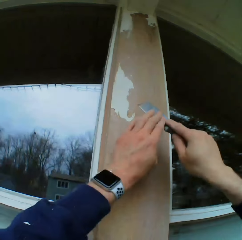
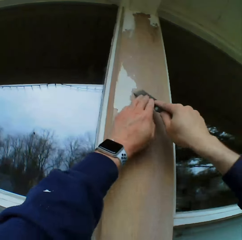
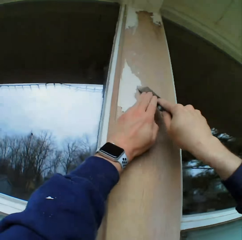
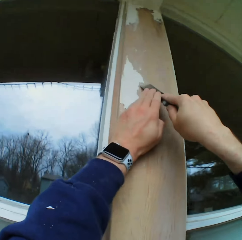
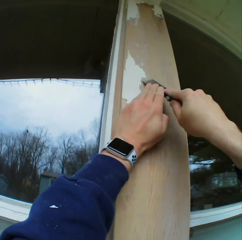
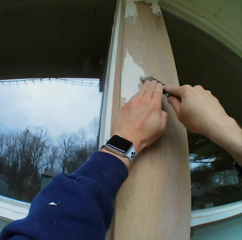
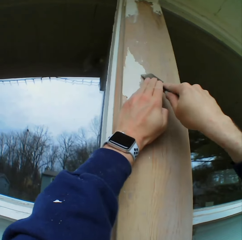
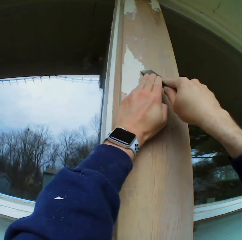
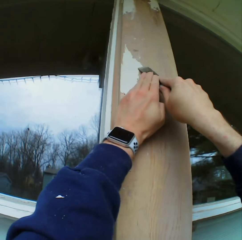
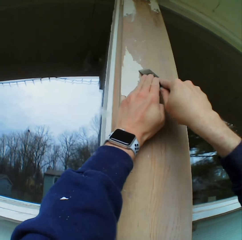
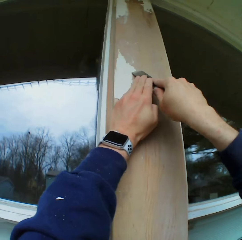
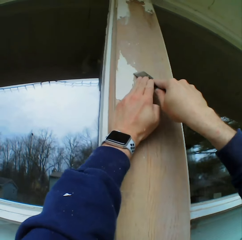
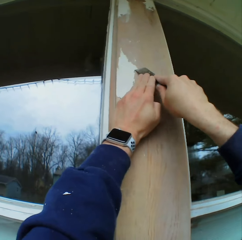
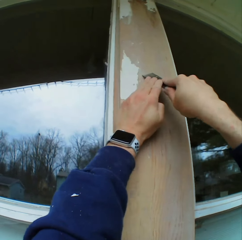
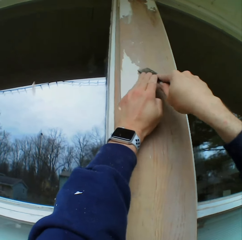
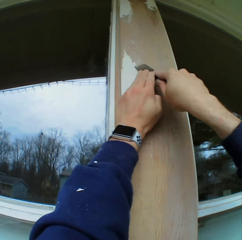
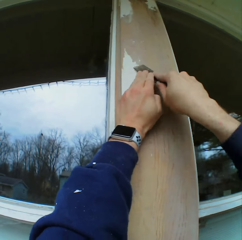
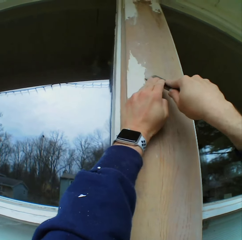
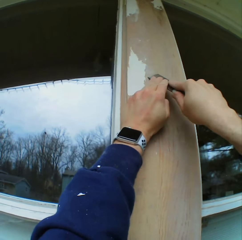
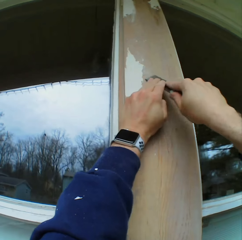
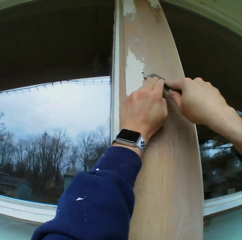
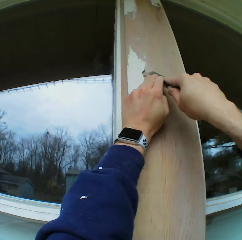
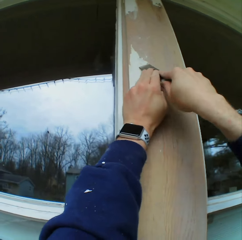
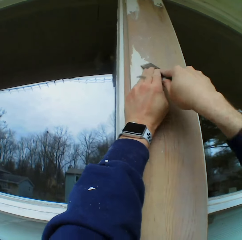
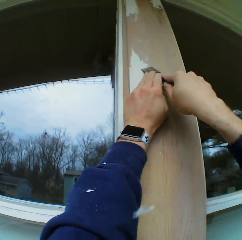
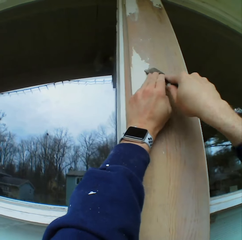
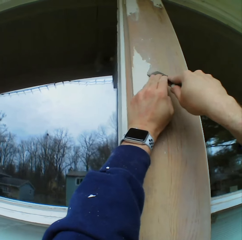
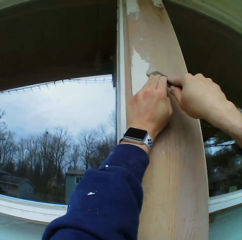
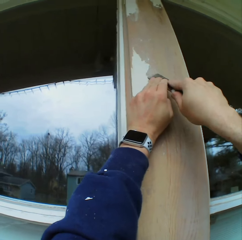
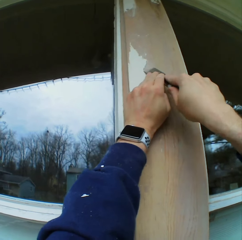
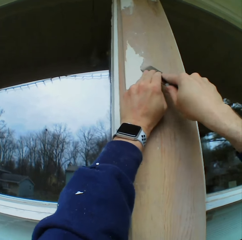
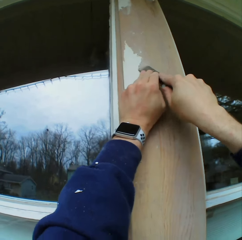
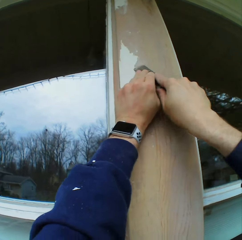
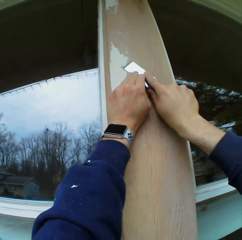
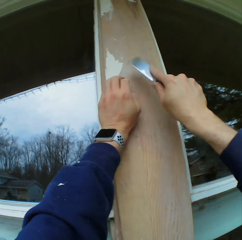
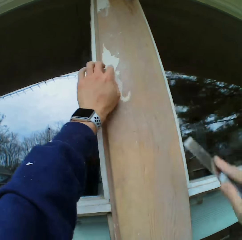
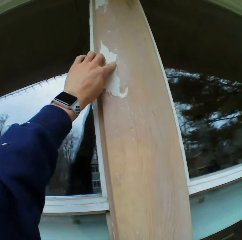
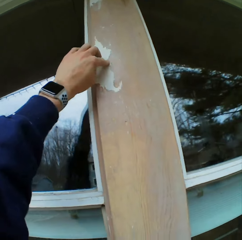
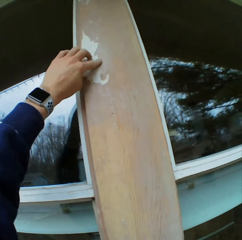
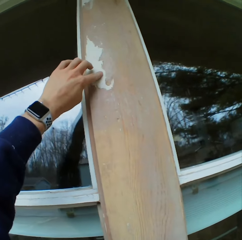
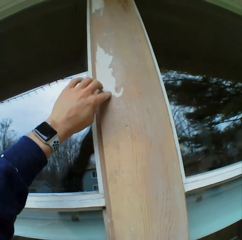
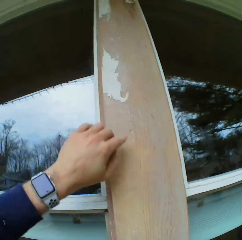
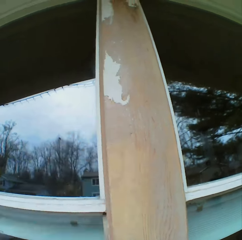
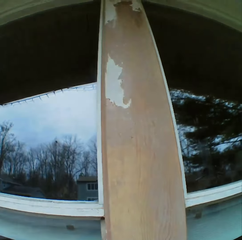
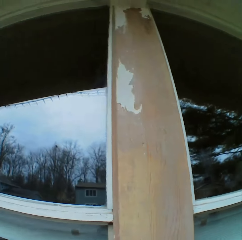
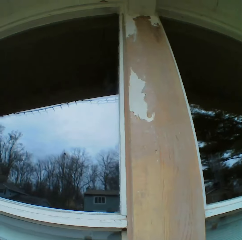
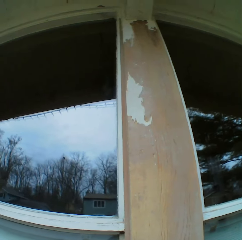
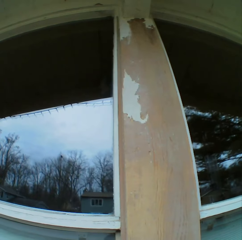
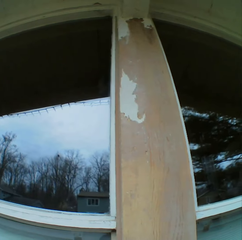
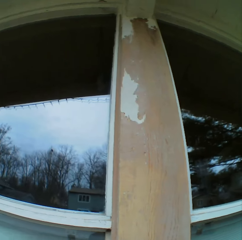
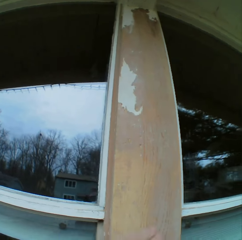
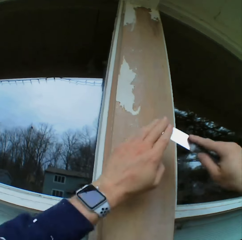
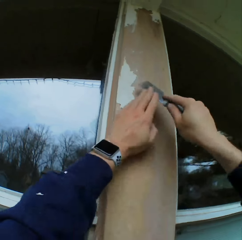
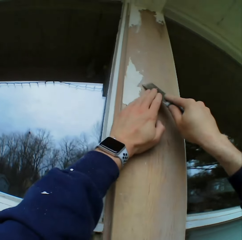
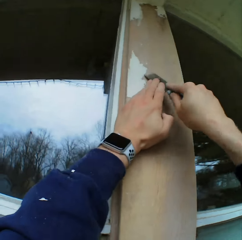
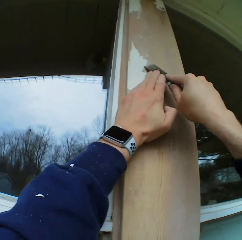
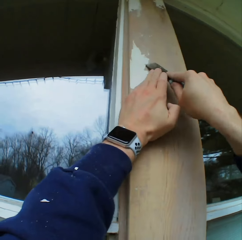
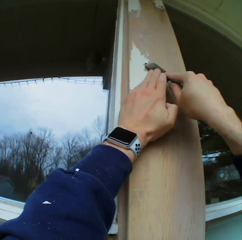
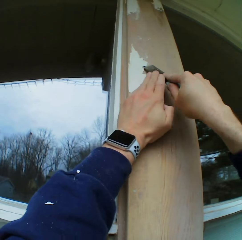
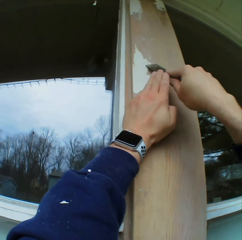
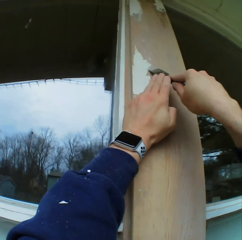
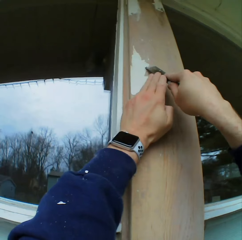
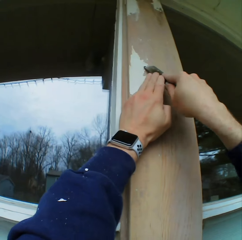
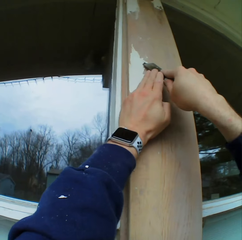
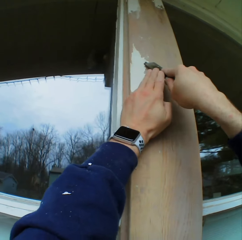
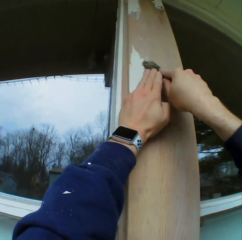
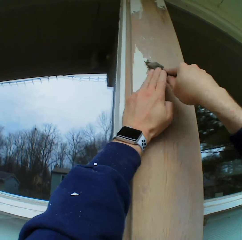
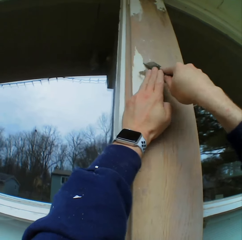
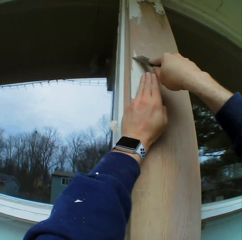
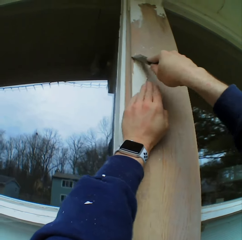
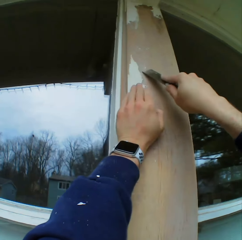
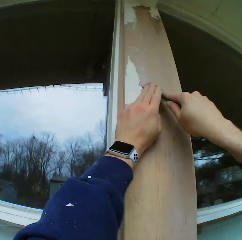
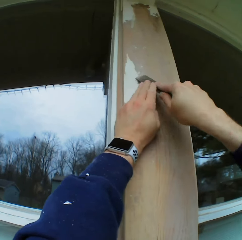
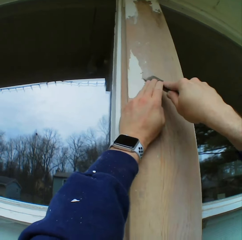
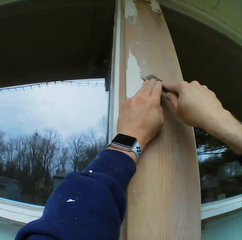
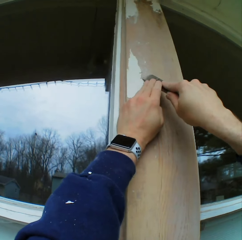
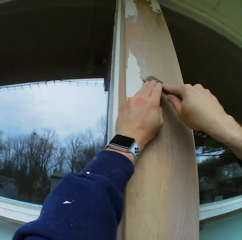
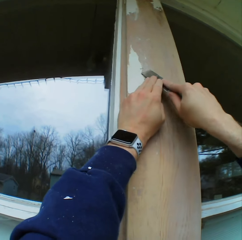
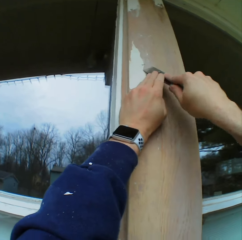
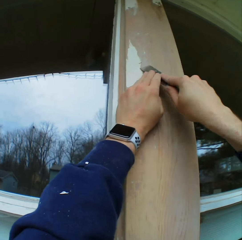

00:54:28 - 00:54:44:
The camera wearer removes the paints on the wooden bar with a chisel. He removes the paints on the wooden bar with his left hand. He holds a scraper. He removes the paints on the wooden bar with the chisel.

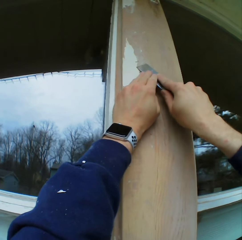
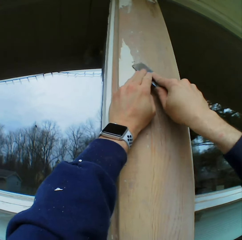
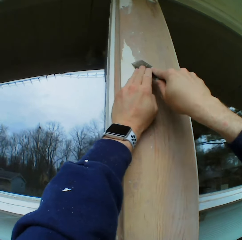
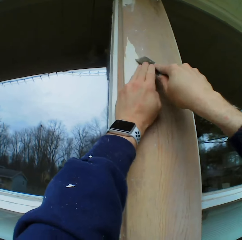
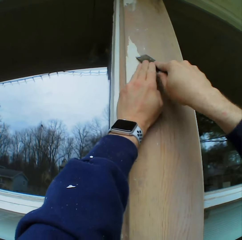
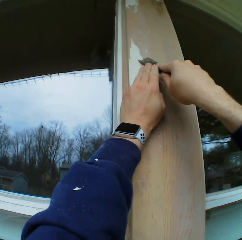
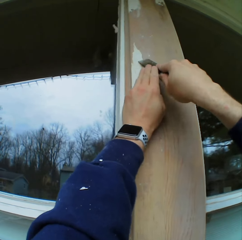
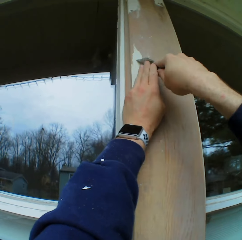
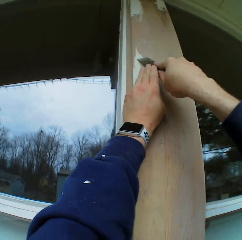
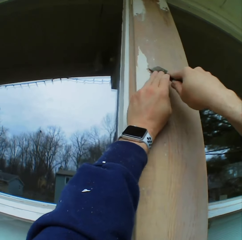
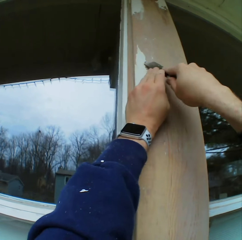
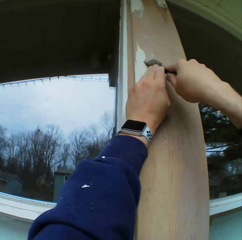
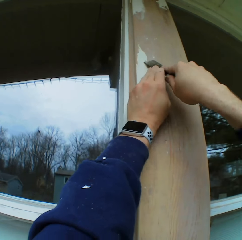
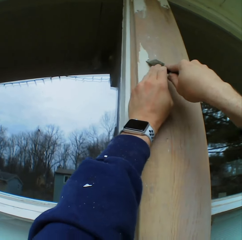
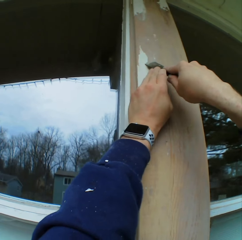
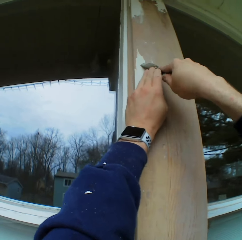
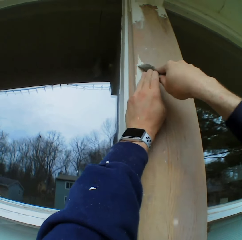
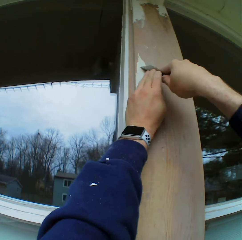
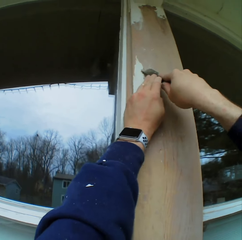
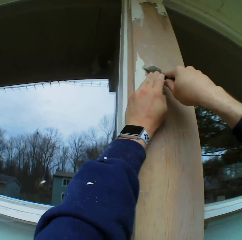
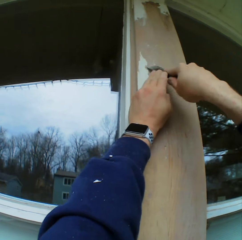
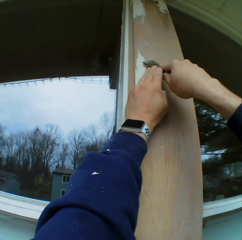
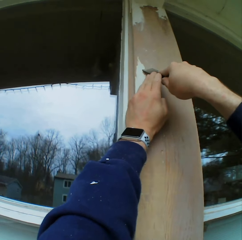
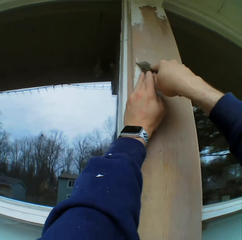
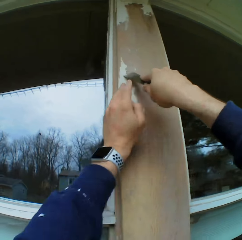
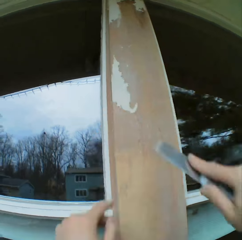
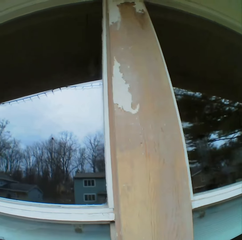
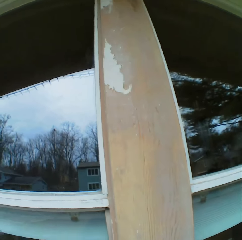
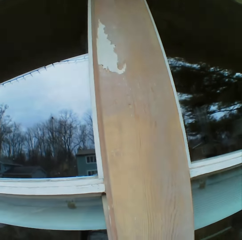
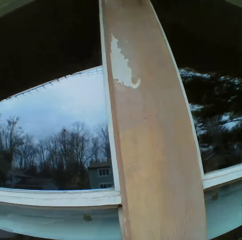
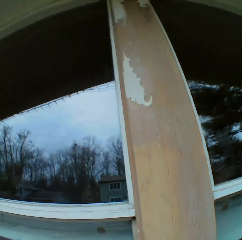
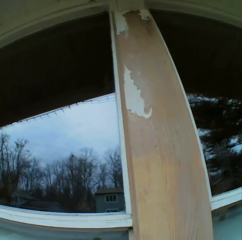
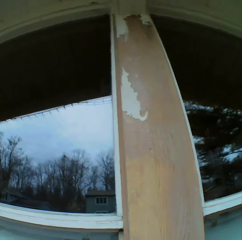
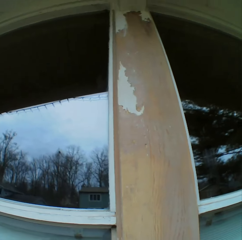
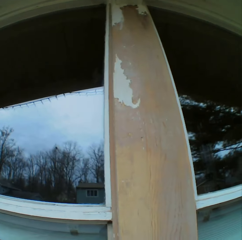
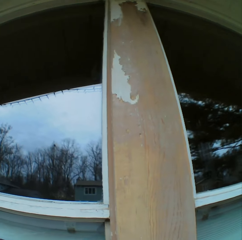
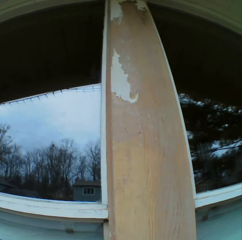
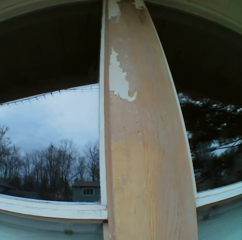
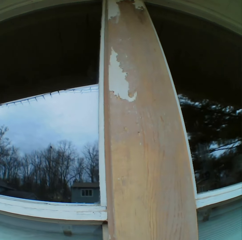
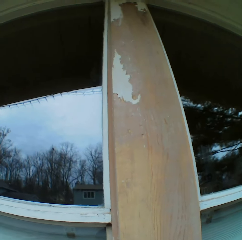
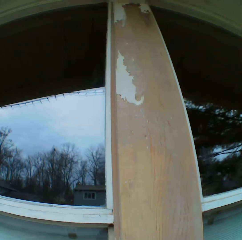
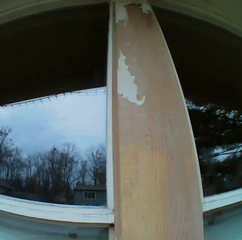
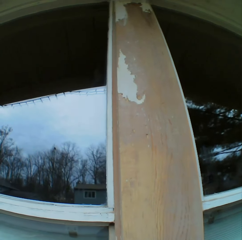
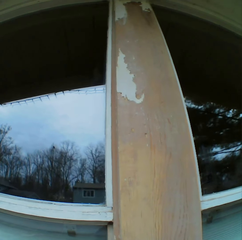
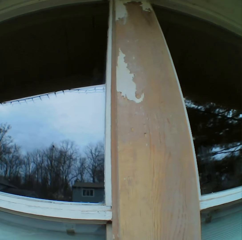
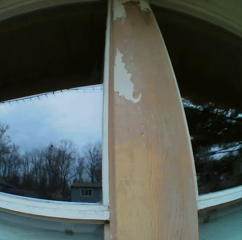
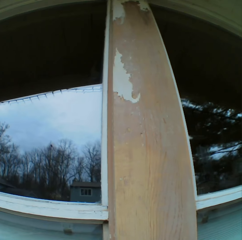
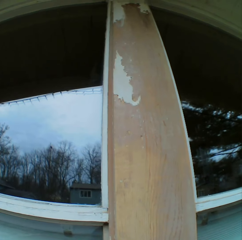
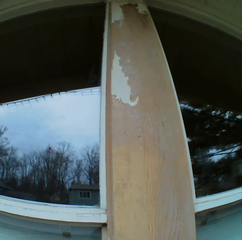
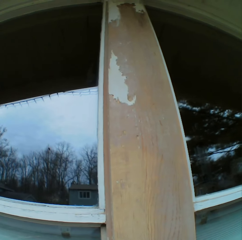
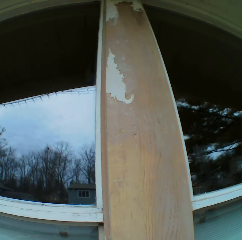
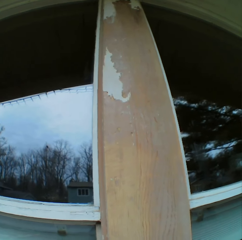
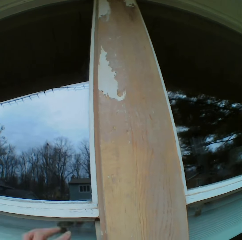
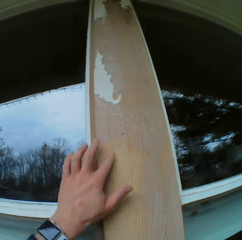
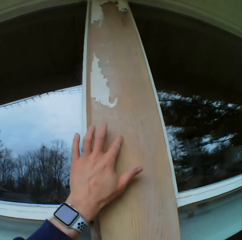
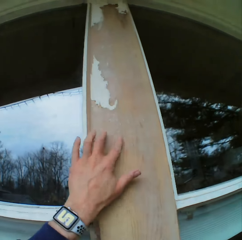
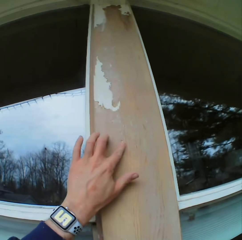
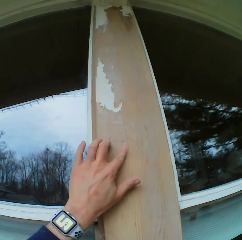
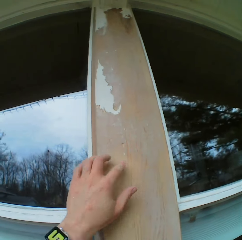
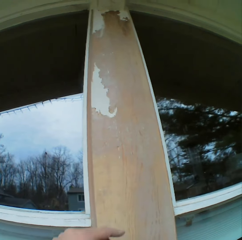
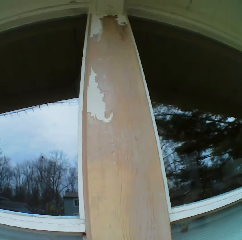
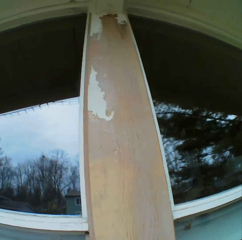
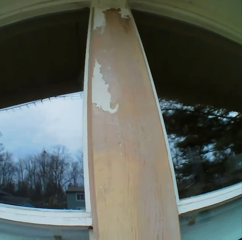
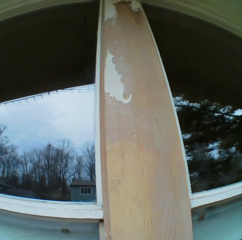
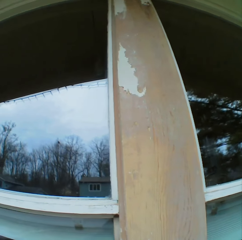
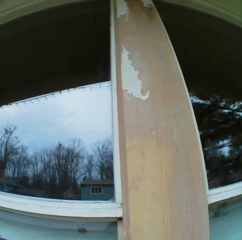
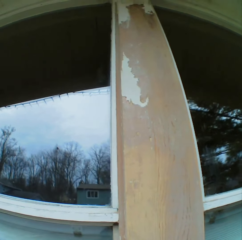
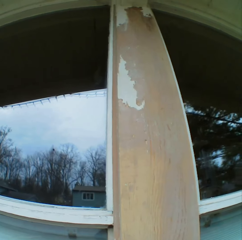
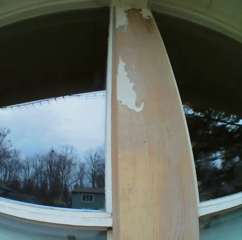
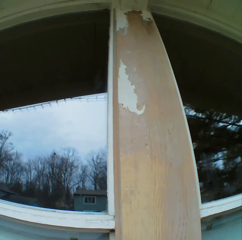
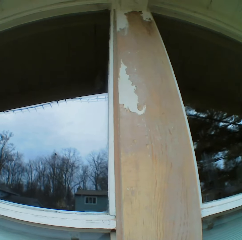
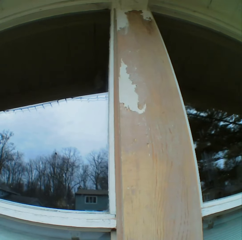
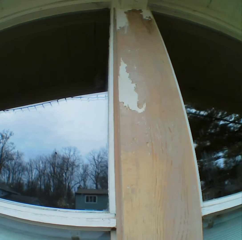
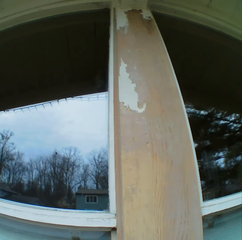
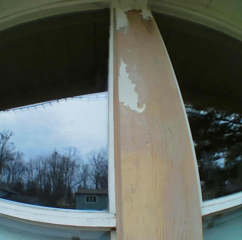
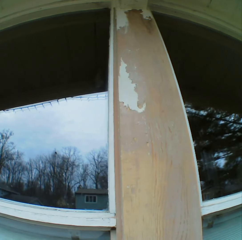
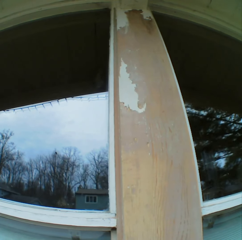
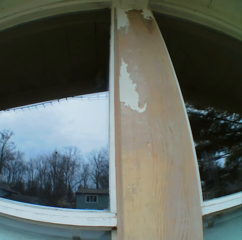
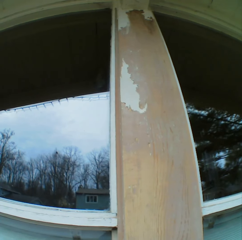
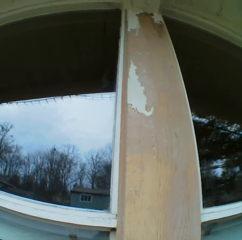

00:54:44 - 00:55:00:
The camera wearer stares at the paints on the wooden bar. He holds the scraper. He touches the wooden bar with his finger. He stares at the paints on the wooden bar.
